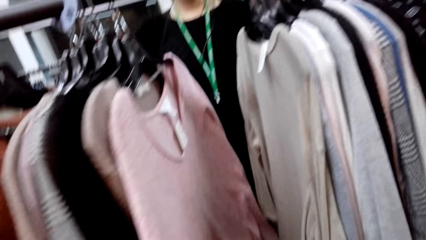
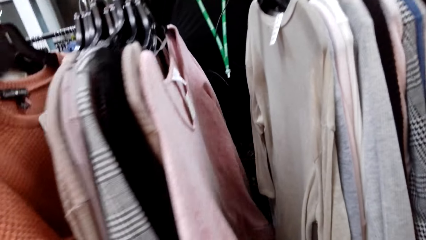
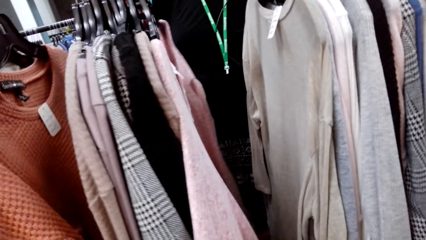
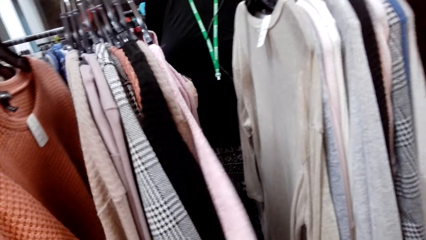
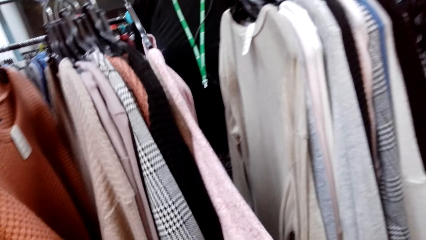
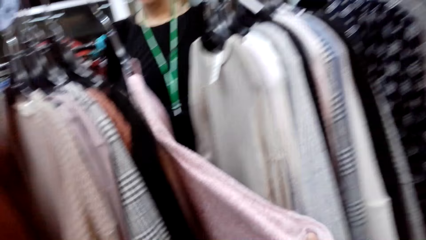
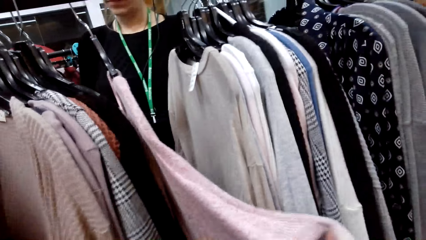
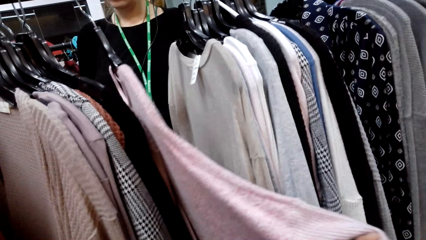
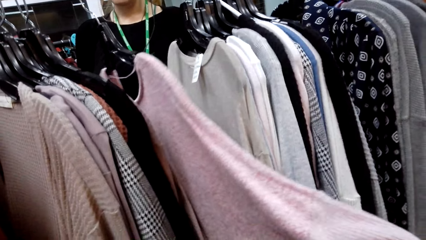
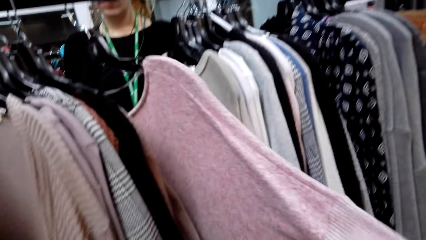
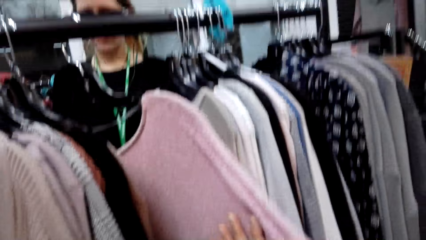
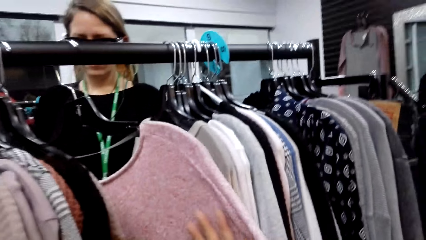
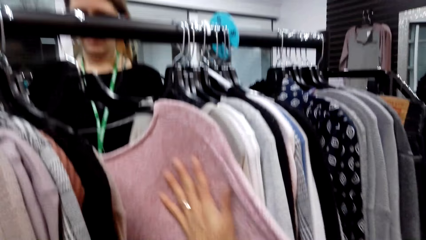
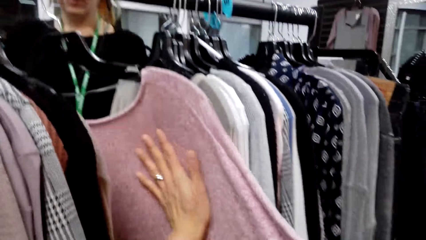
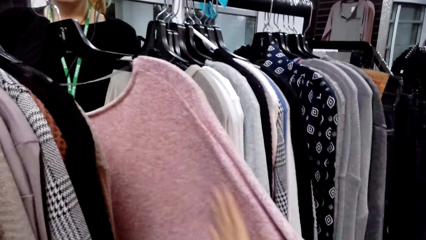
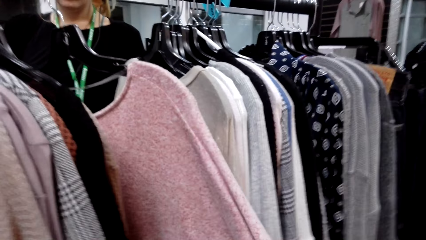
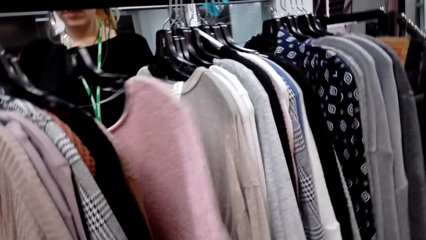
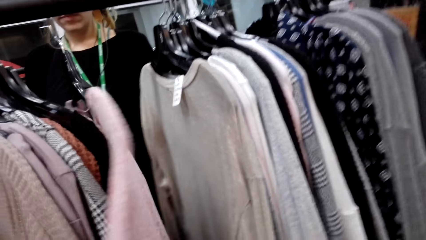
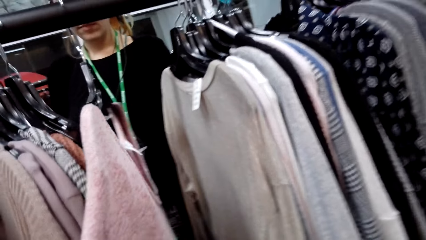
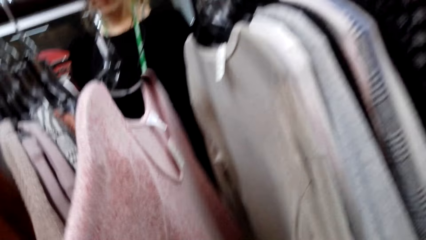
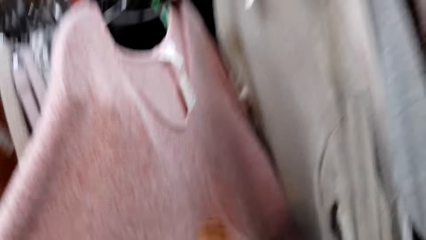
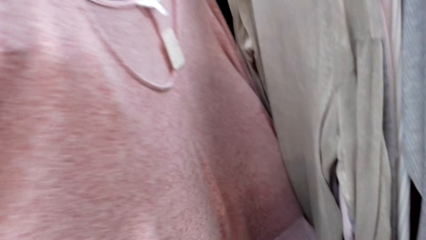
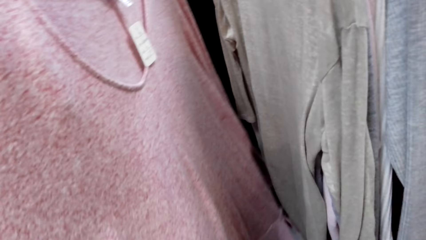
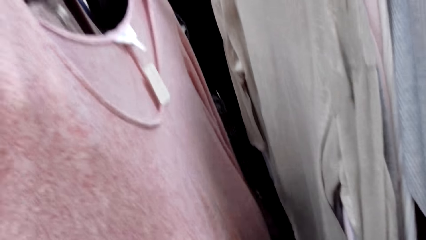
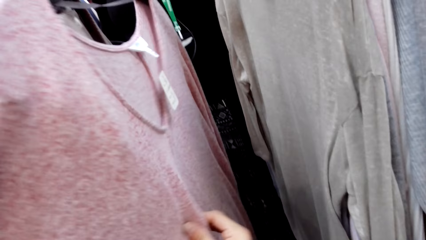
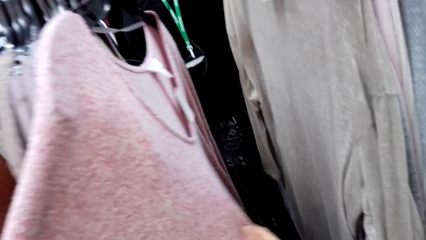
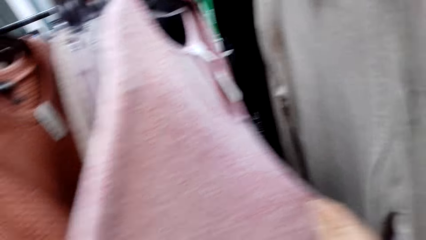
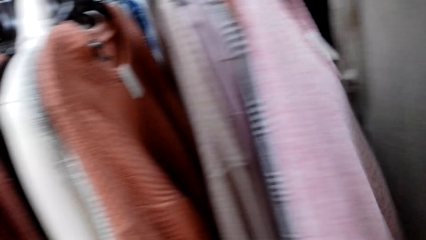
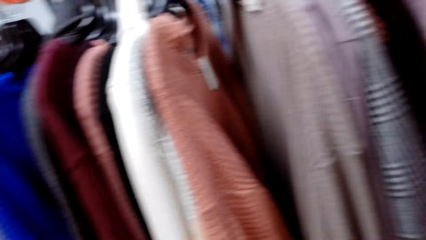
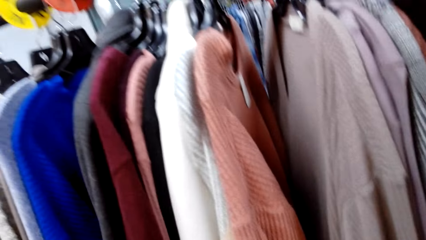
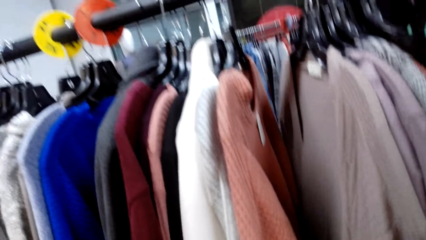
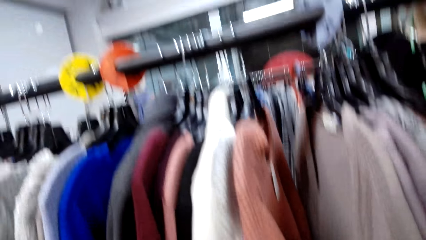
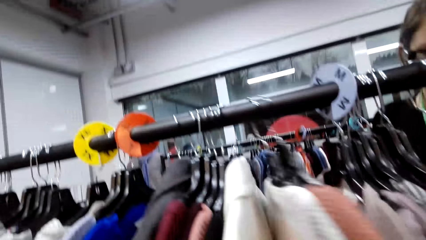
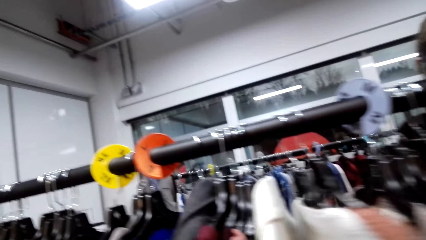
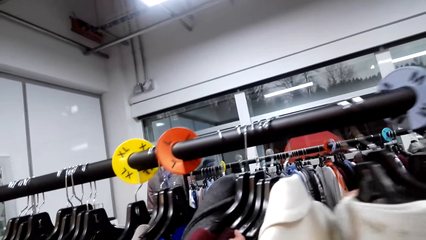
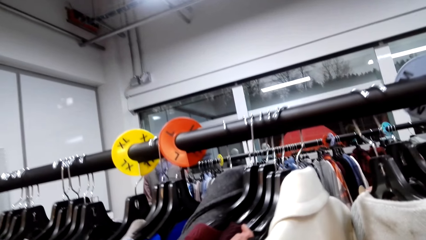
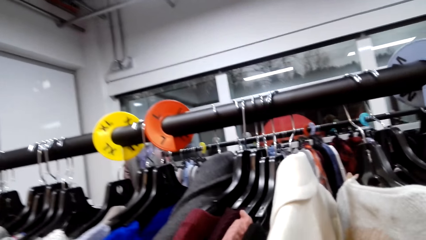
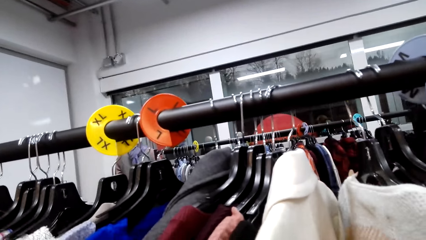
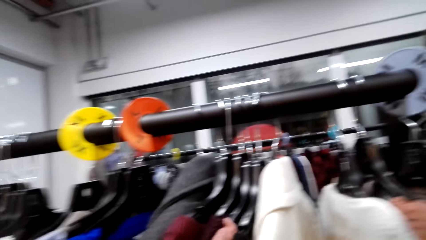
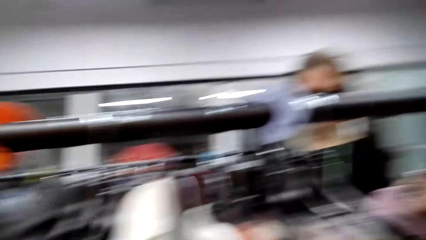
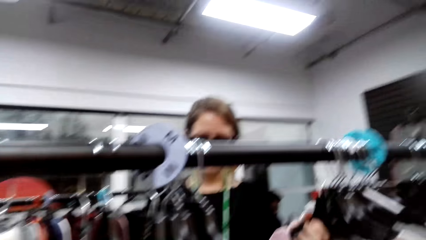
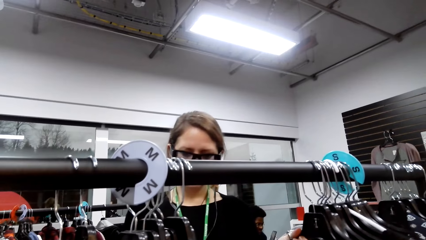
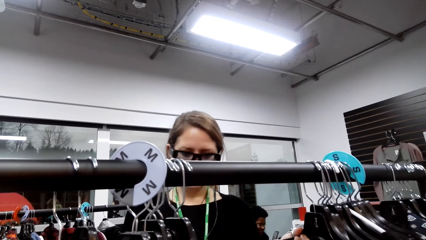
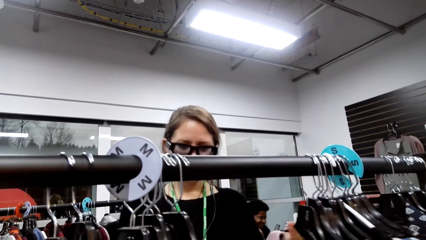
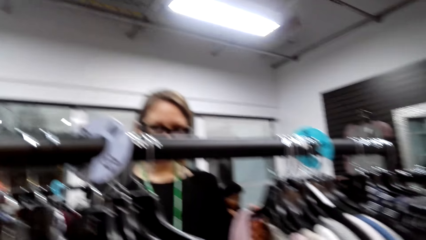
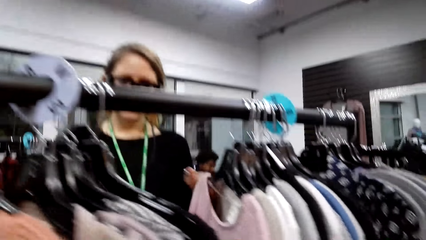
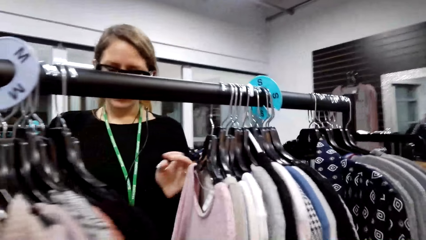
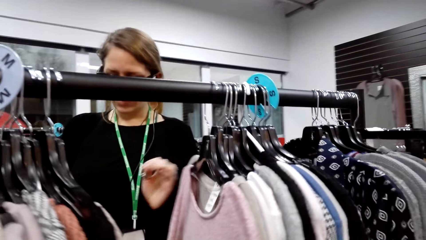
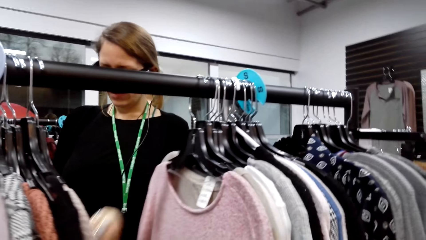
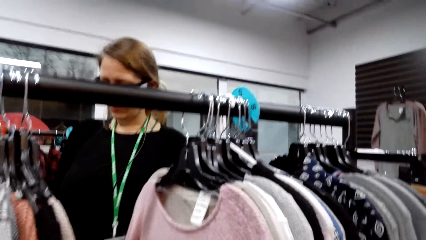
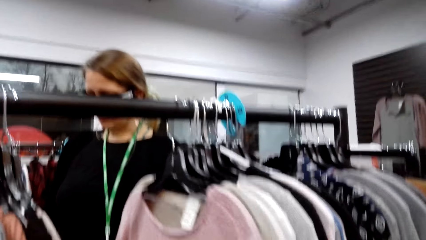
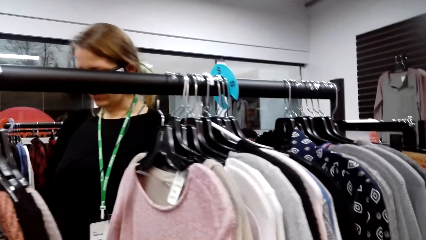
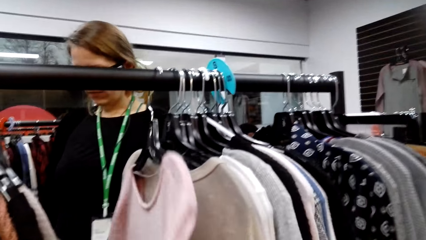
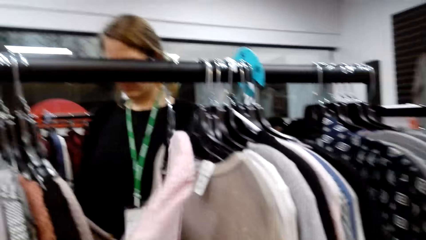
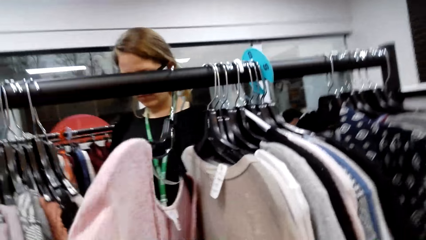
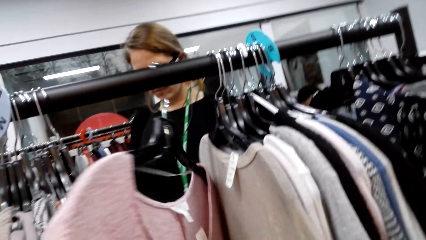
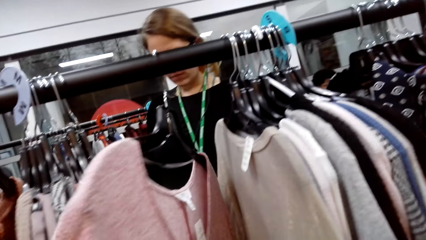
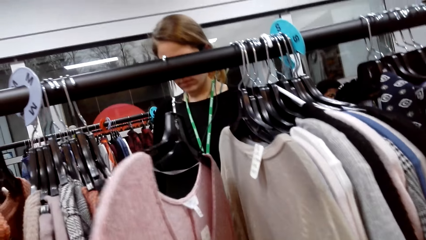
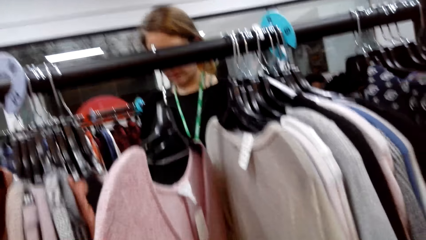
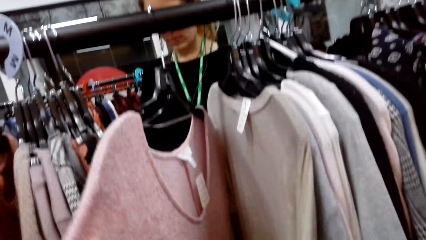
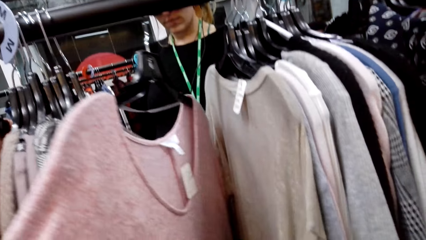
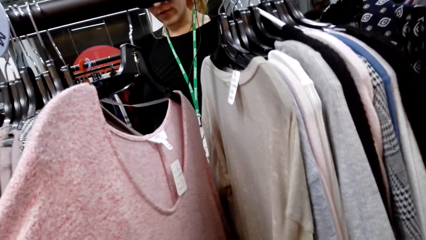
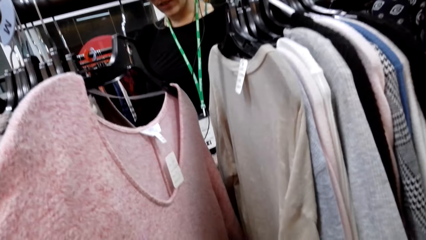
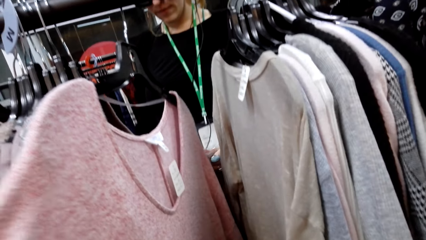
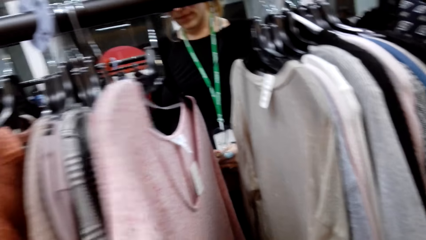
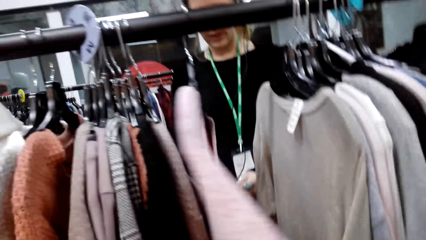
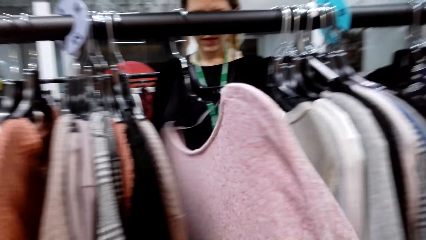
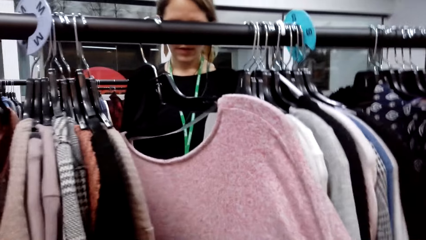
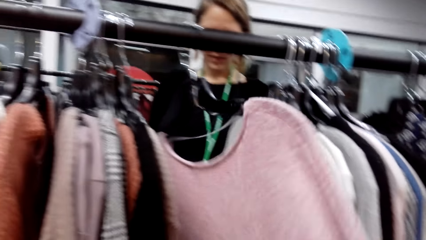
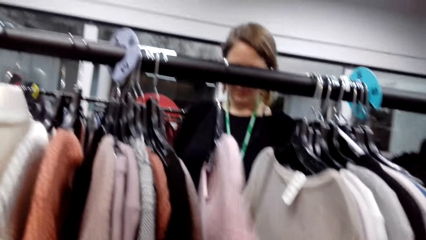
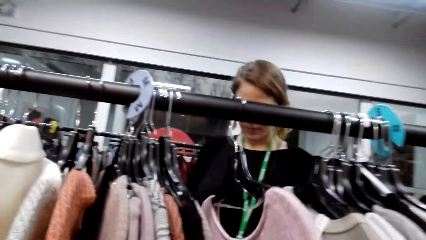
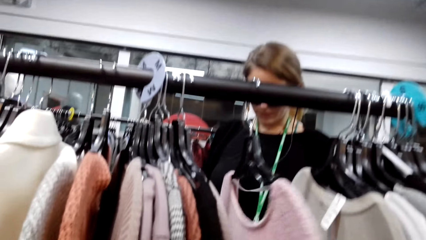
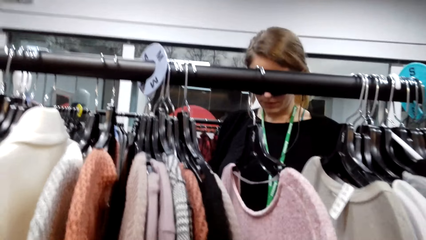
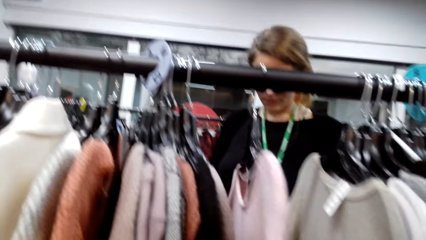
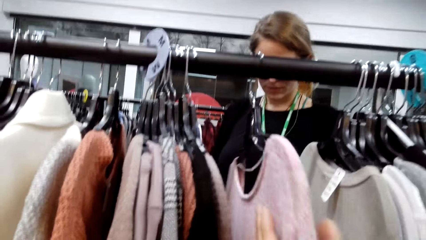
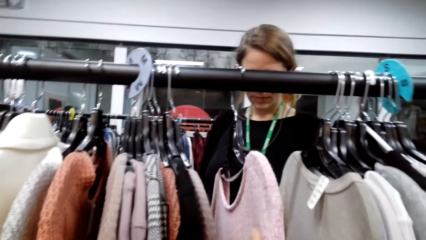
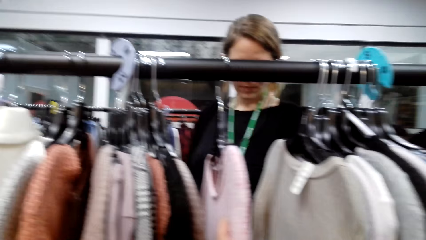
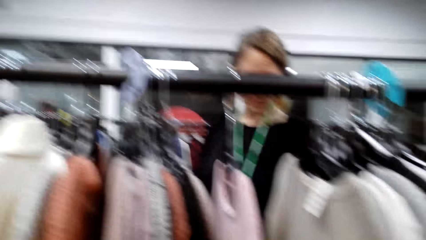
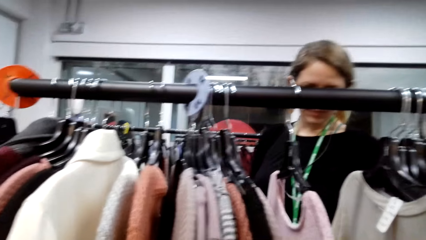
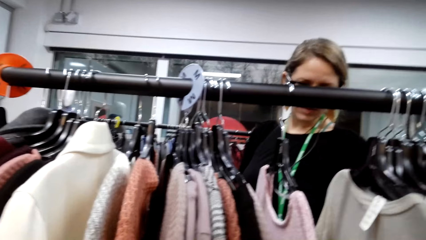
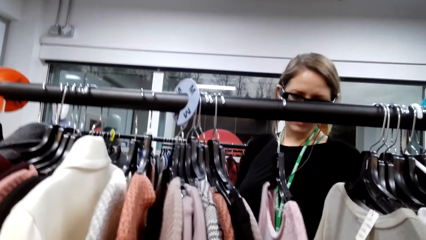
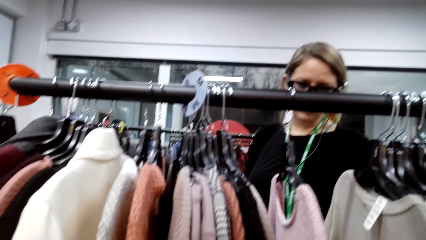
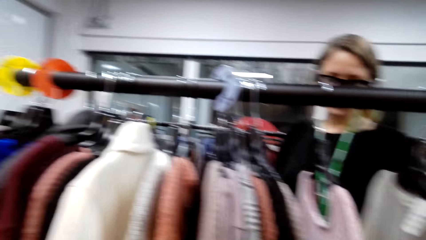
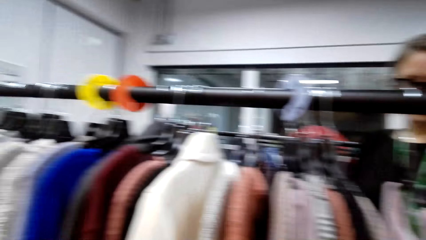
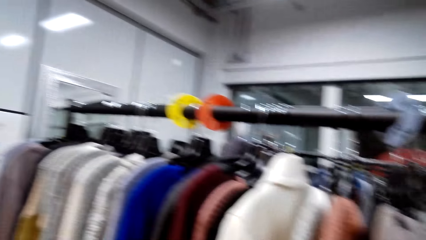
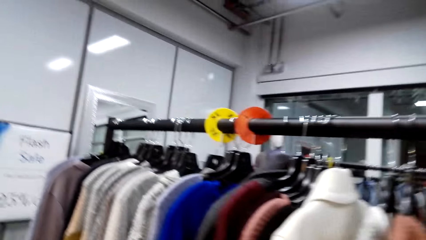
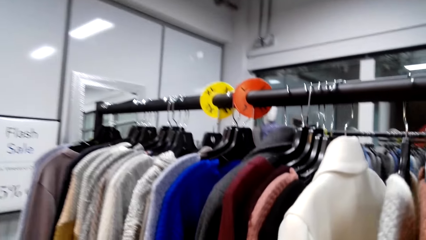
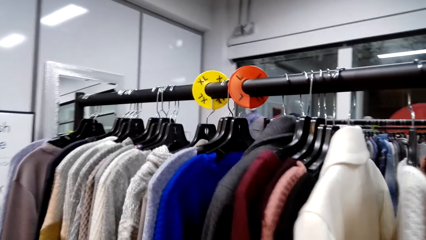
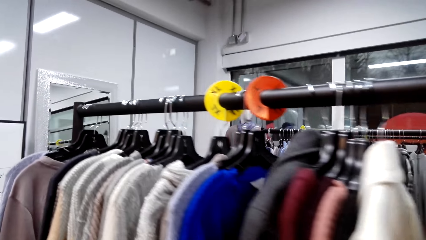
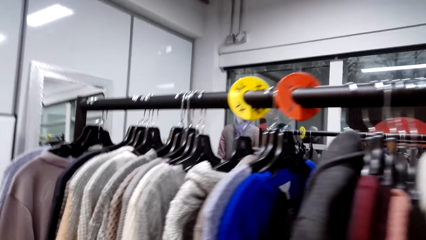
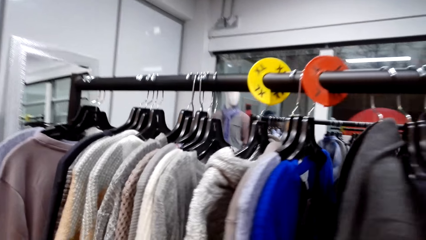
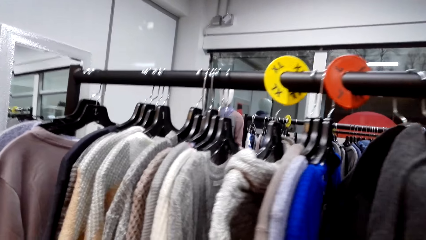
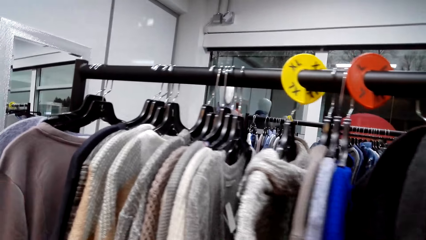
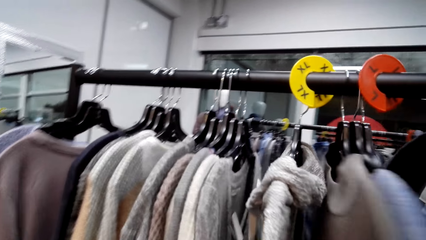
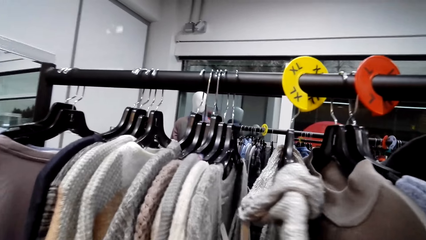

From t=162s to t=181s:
The camera wearer holds a sweater. They talk. A woman talks. The camera wearer holds the sweaters. They talk. They look at the clothes on the clothes stand.
